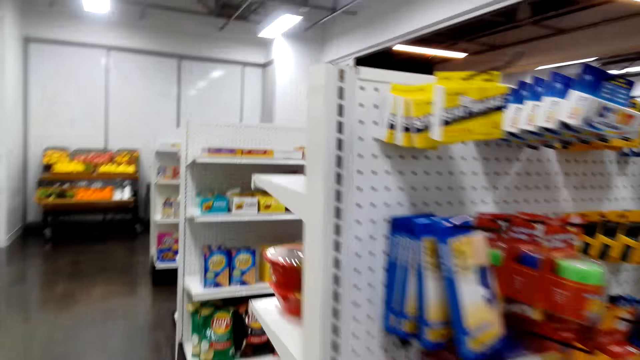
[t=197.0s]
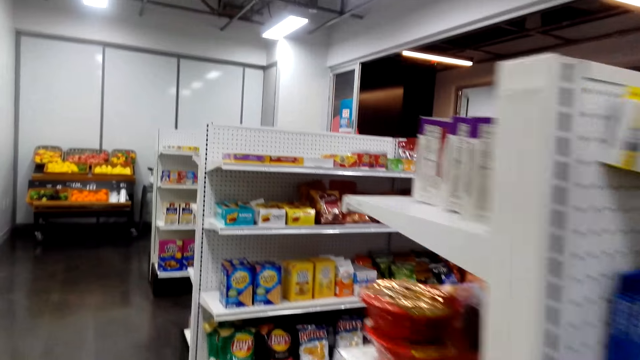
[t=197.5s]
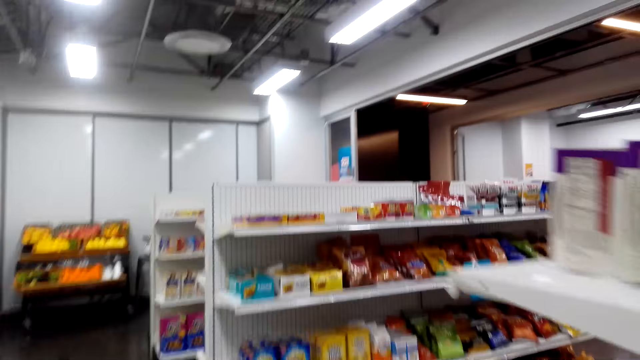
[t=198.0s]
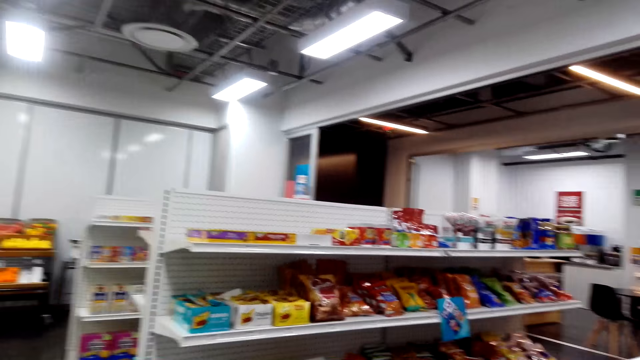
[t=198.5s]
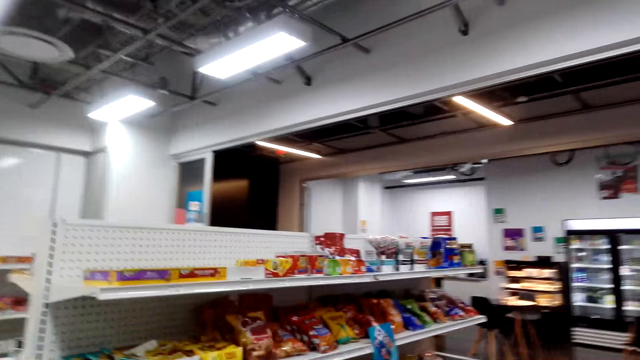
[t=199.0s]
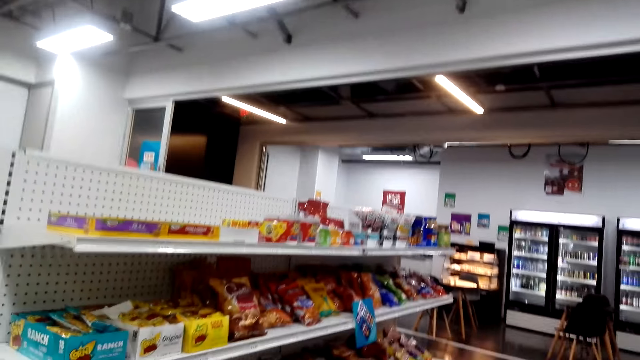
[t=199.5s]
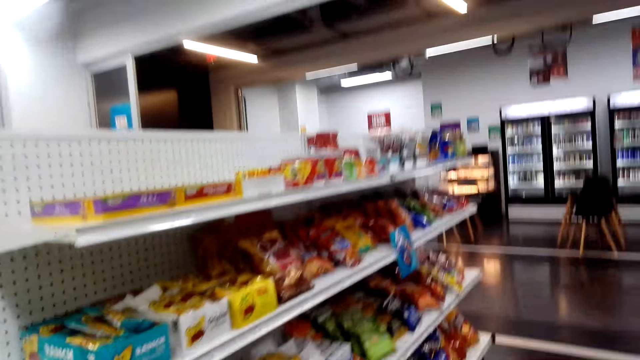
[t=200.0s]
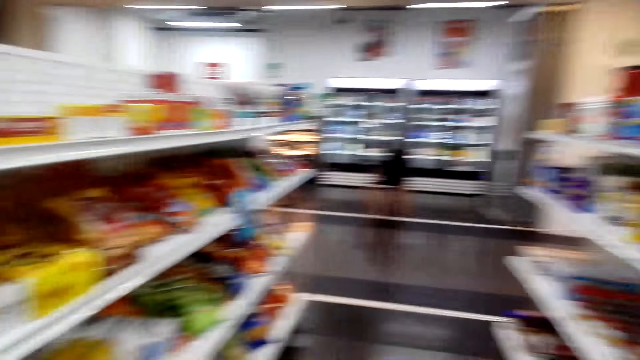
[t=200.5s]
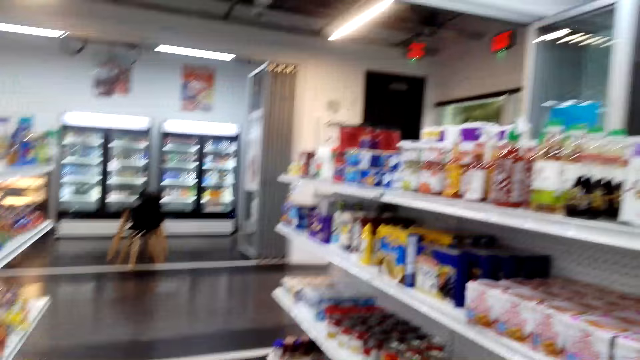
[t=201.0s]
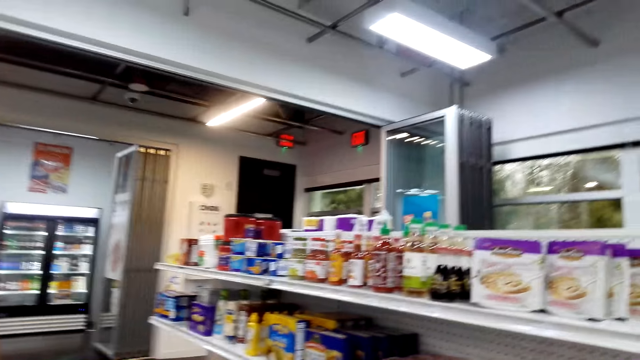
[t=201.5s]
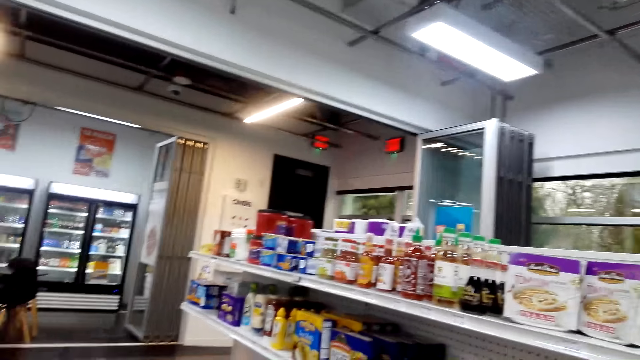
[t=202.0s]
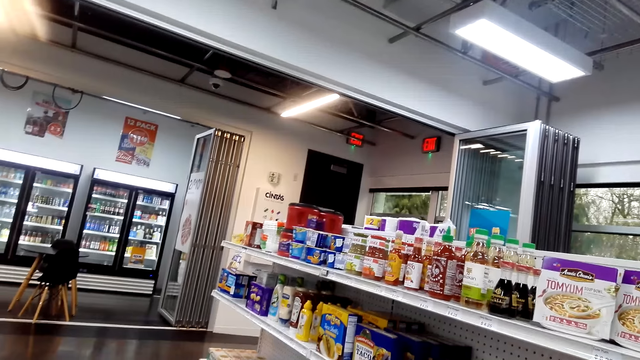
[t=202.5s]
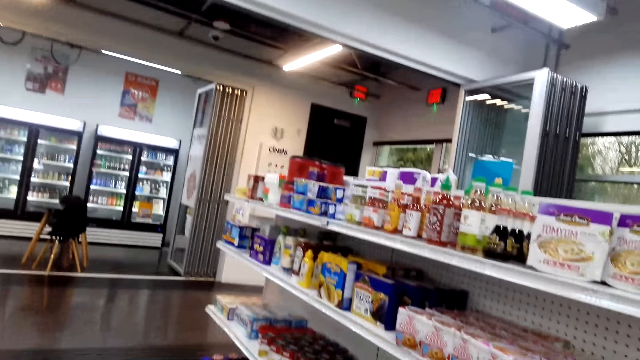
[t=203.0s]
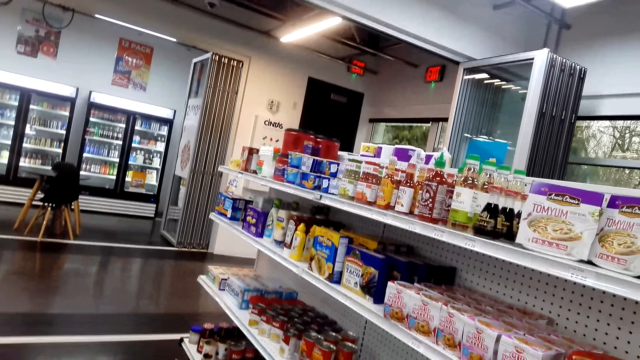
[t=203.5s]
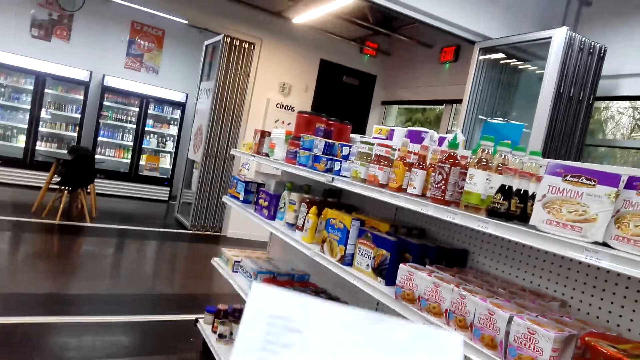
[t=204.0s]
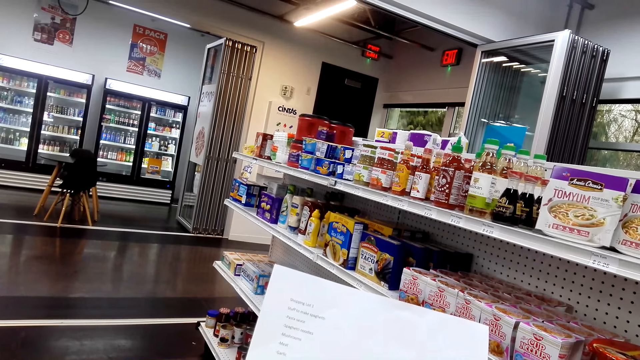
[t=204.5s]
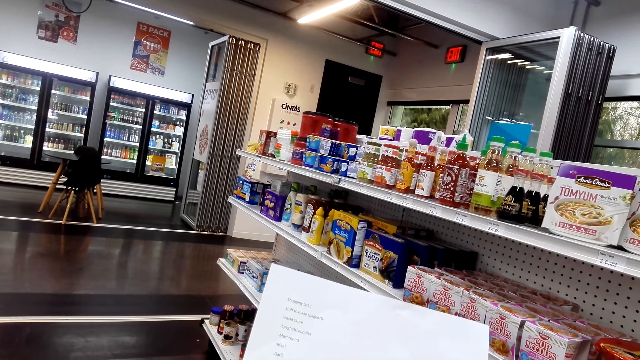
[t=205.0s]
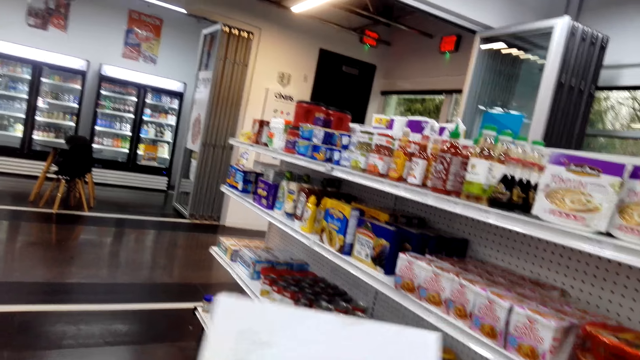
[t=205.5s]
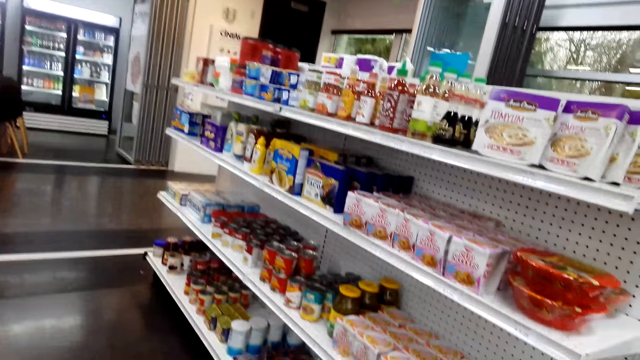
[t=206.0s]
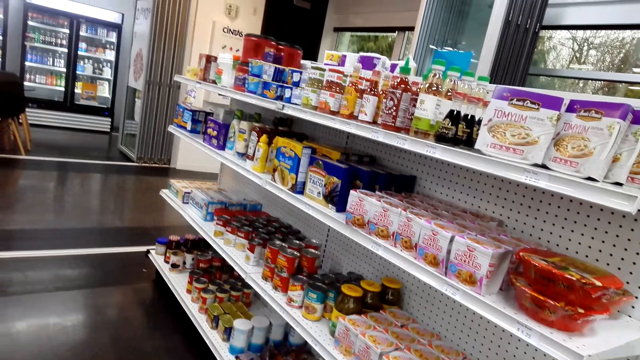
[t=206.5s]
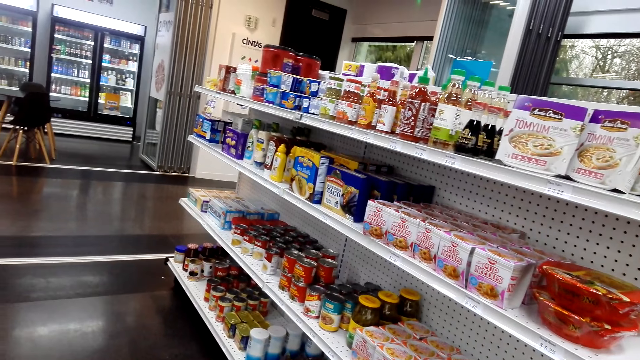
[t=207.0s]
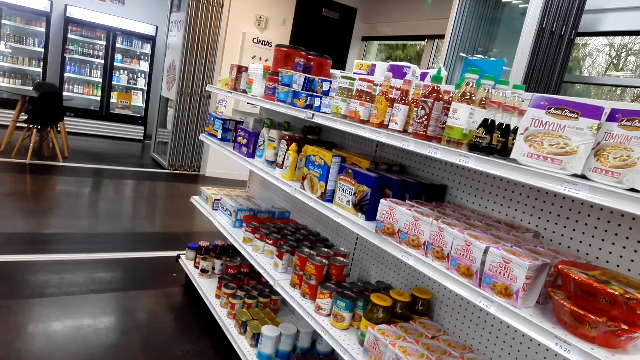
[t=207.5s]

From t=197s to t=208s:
The camera wearer looks around the store shelf. They read the shopping list.

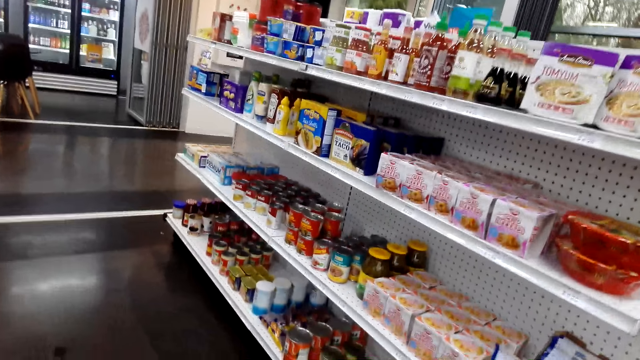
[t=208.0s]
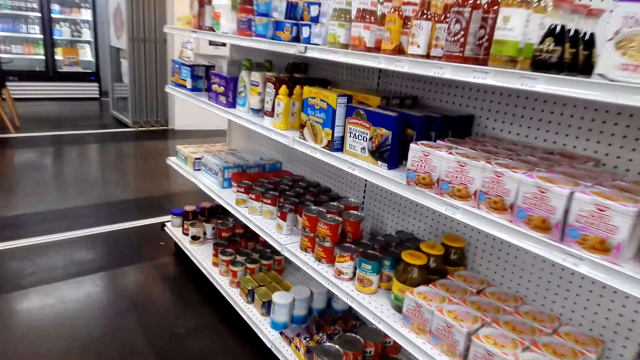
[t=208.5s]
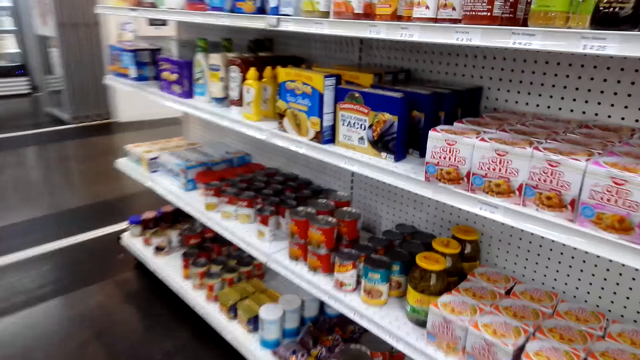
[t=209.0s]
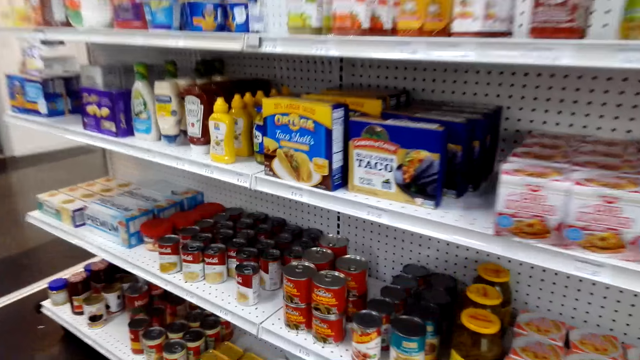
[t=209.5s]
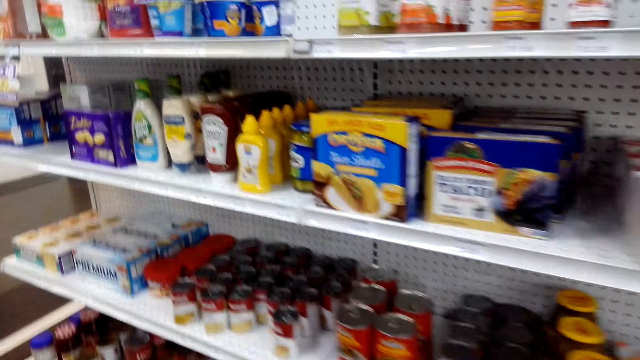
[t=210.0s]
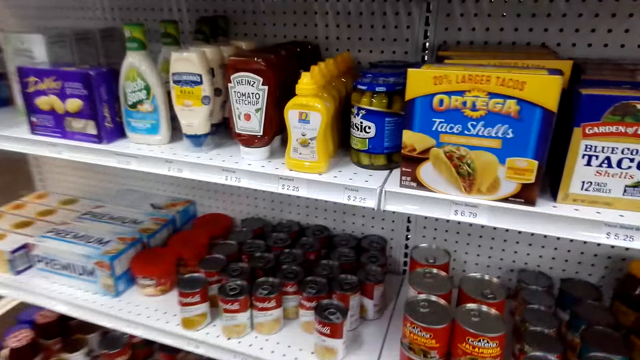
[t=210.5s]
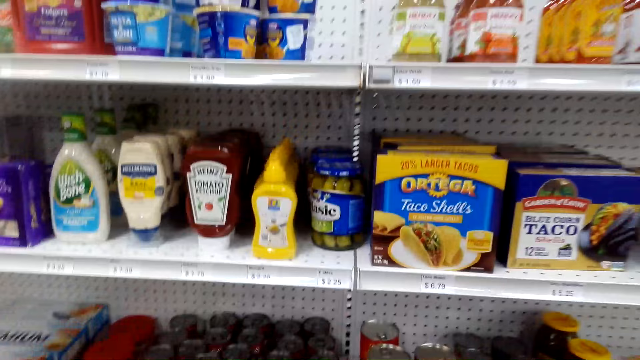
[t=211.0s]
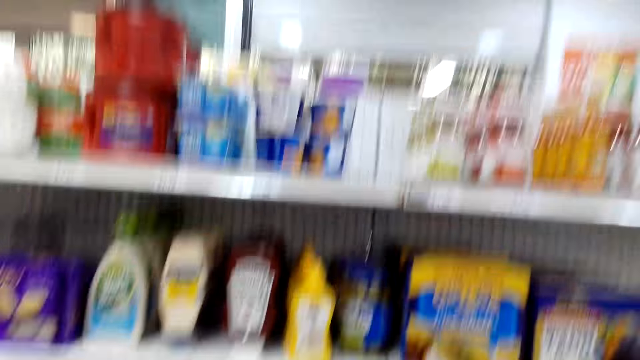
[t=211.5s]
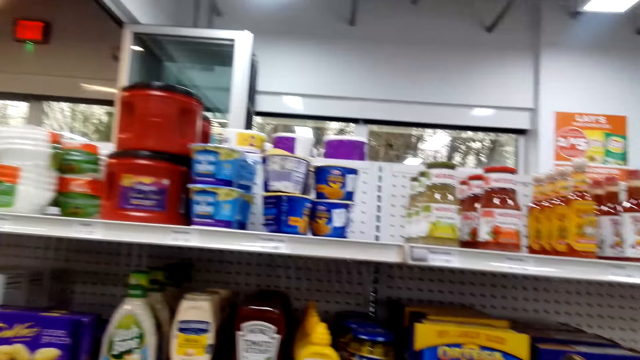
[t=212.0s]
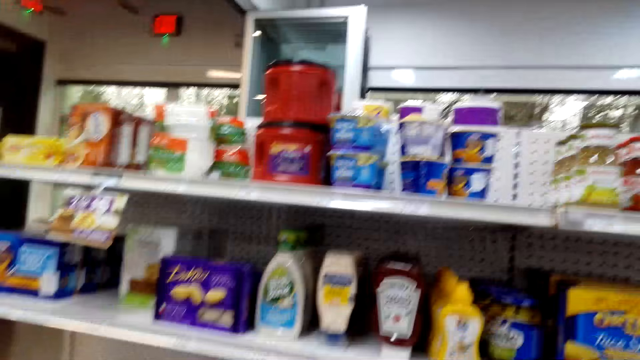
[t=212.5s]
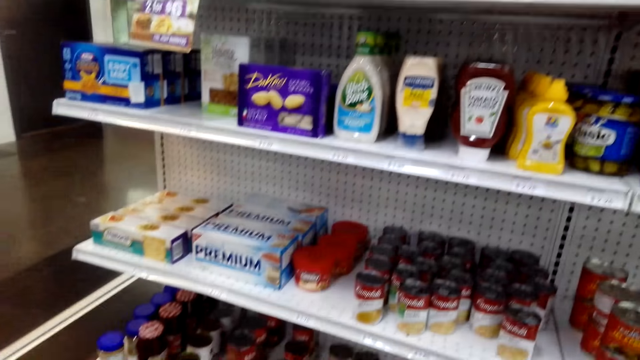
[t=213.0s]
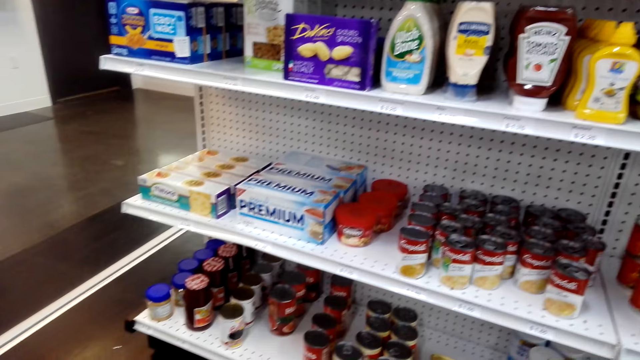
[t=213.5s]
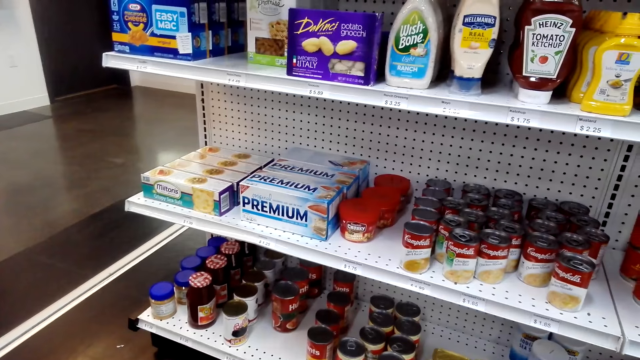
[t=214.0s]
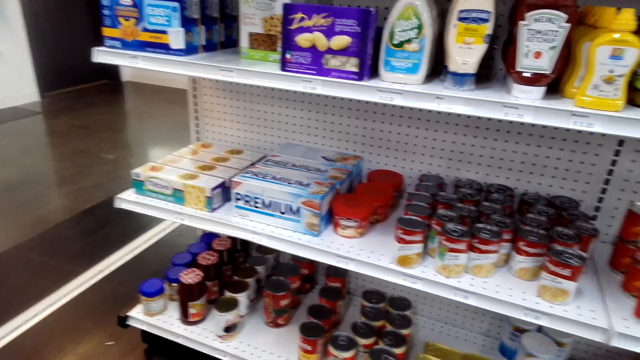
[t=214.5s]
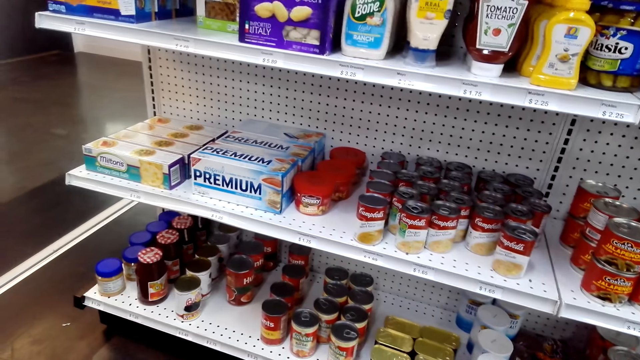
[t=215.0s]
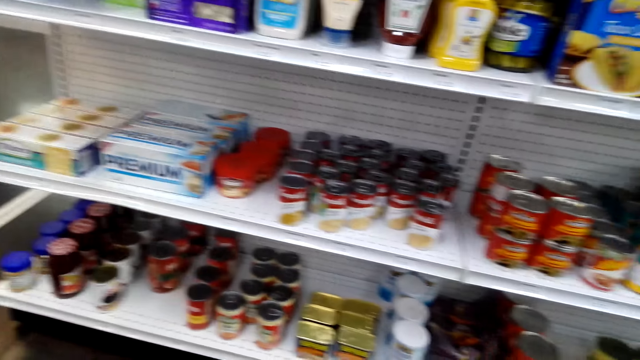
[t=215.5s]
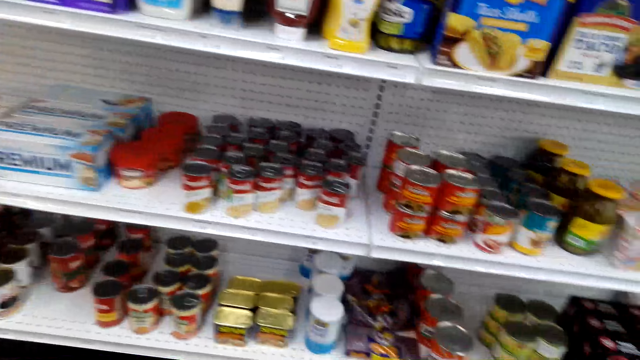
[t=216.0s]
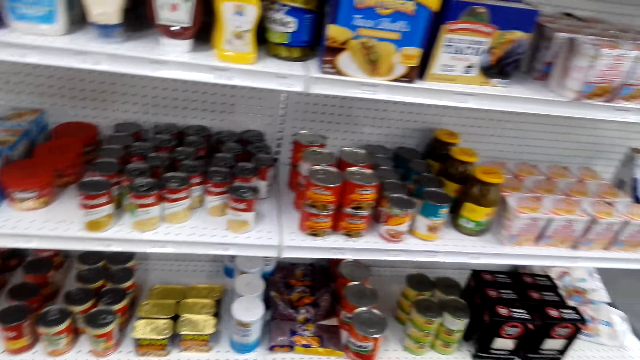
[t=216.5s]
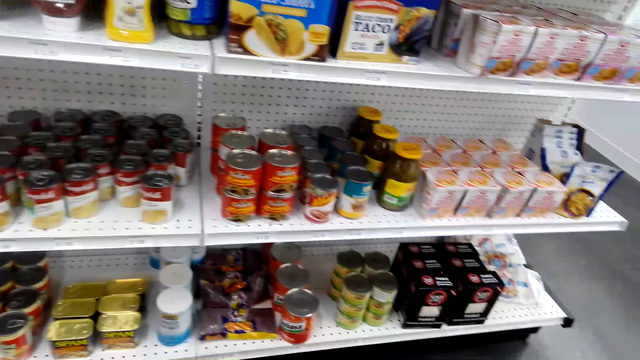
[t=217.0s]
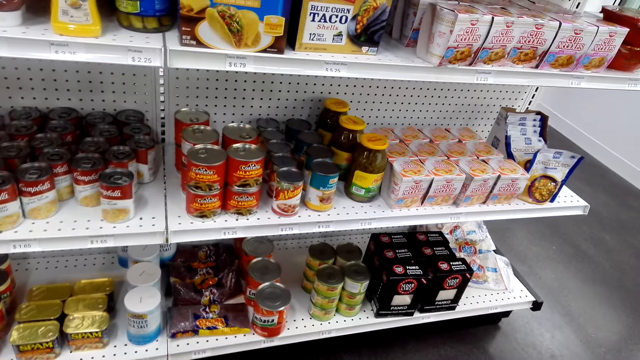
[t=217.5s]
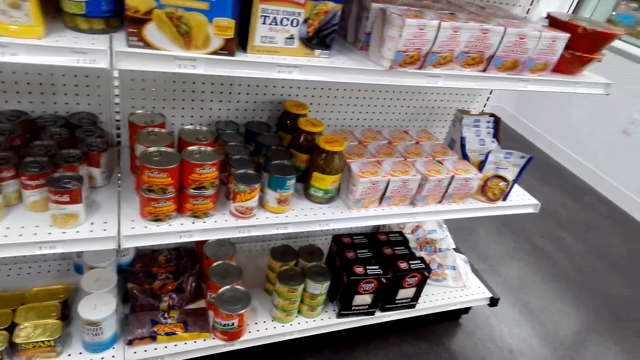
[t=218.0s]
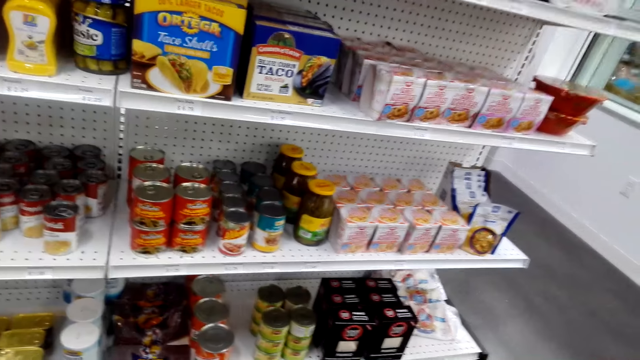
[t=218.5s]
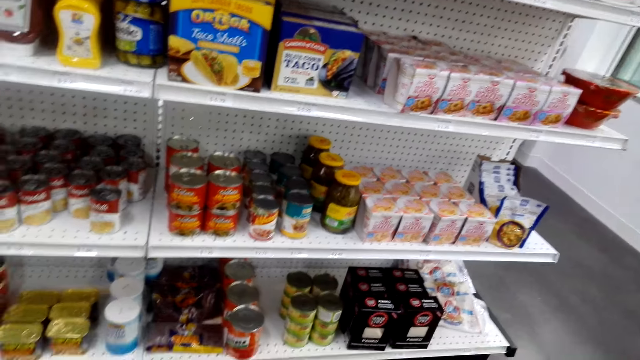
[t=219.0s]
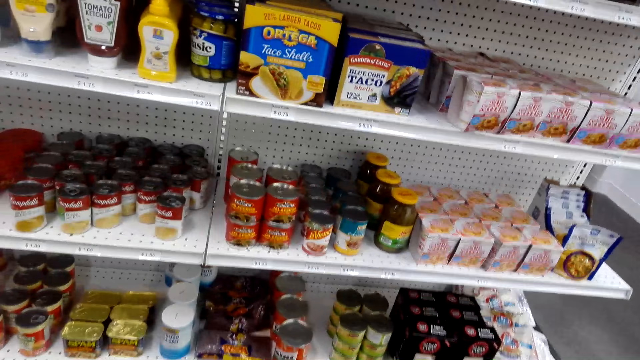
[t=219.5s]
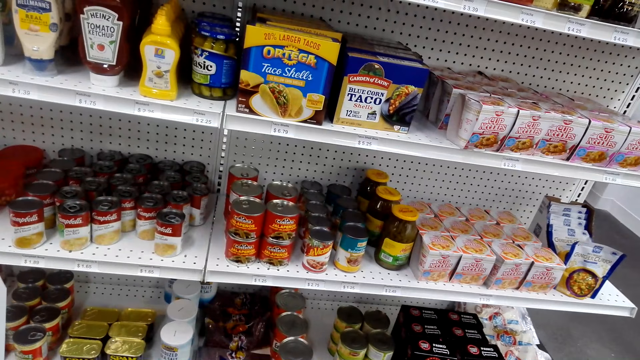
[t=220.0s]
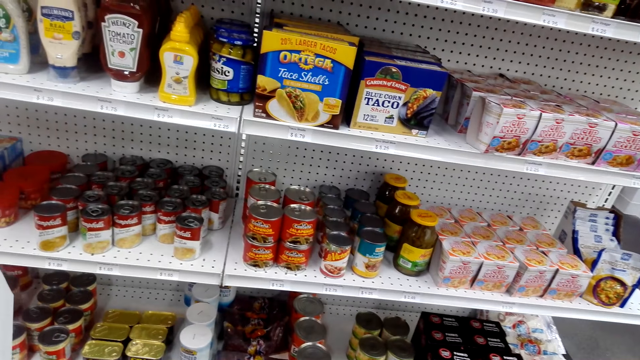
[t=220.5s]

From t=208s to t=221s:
The camera wearer walks around the store shelf. They look around the store shelf.
